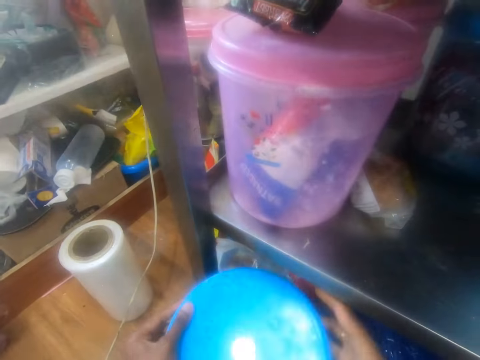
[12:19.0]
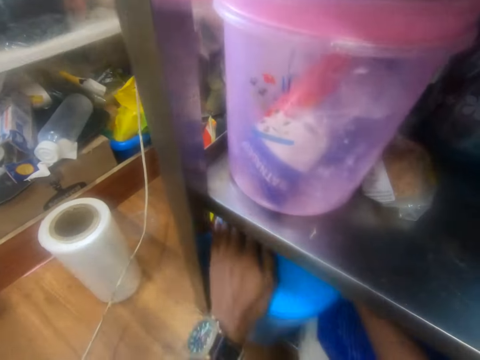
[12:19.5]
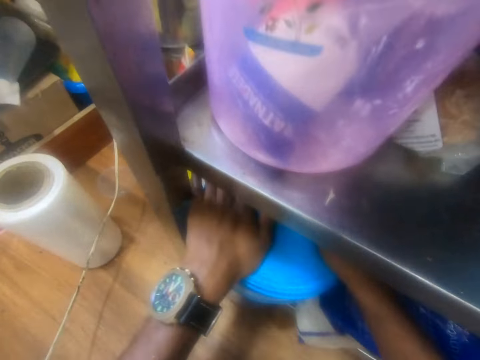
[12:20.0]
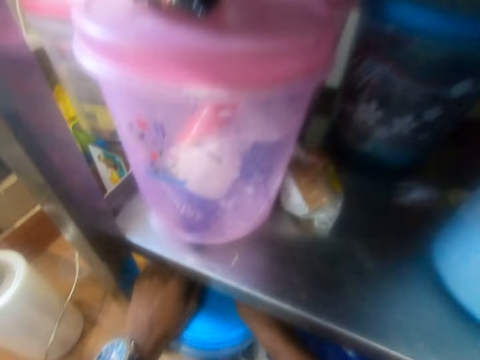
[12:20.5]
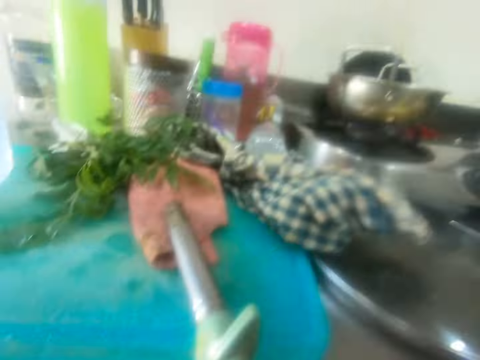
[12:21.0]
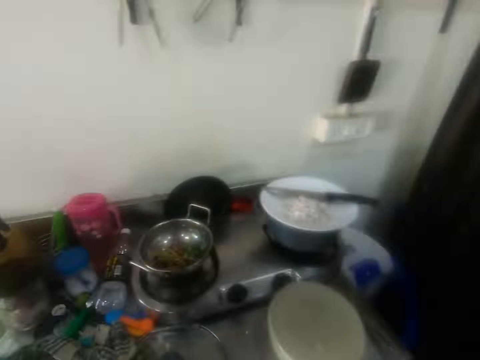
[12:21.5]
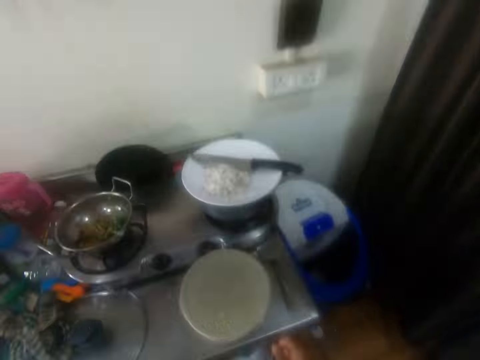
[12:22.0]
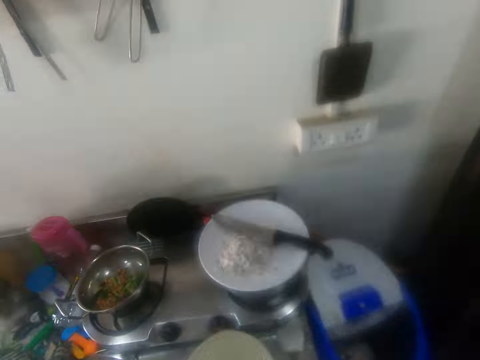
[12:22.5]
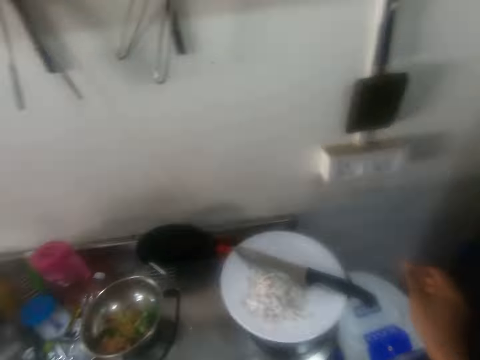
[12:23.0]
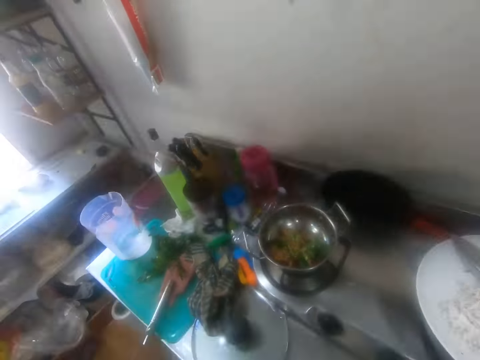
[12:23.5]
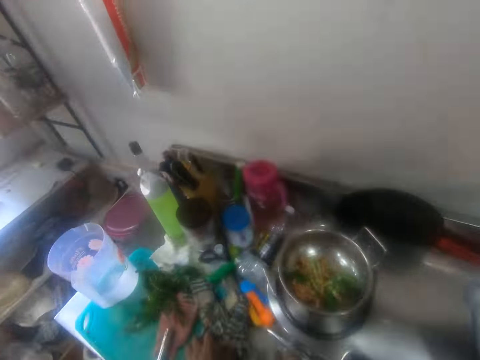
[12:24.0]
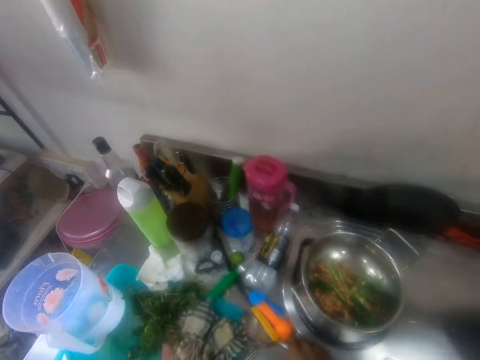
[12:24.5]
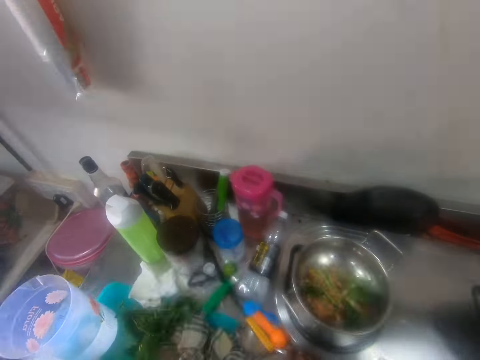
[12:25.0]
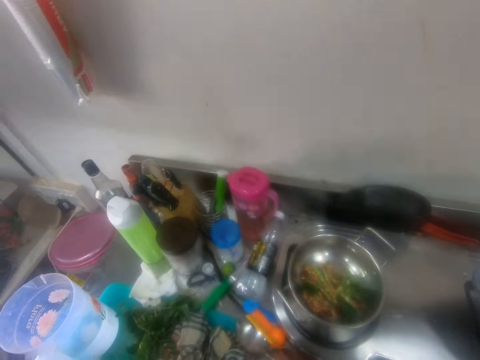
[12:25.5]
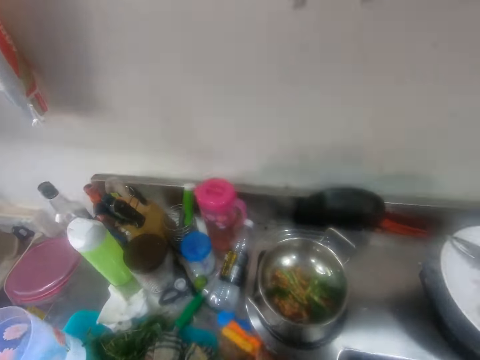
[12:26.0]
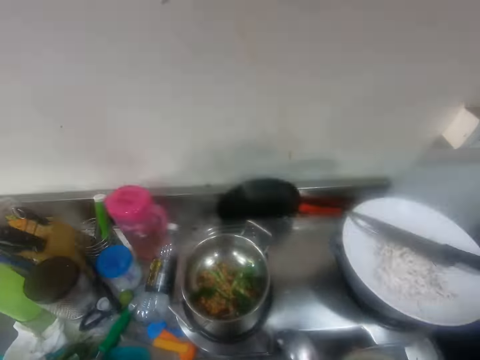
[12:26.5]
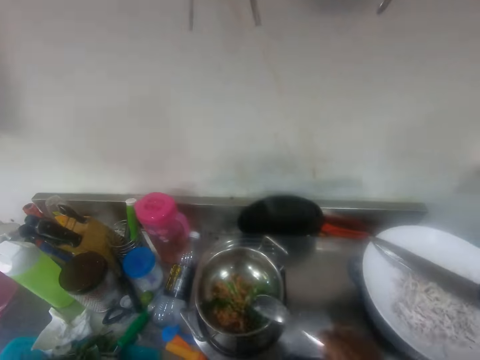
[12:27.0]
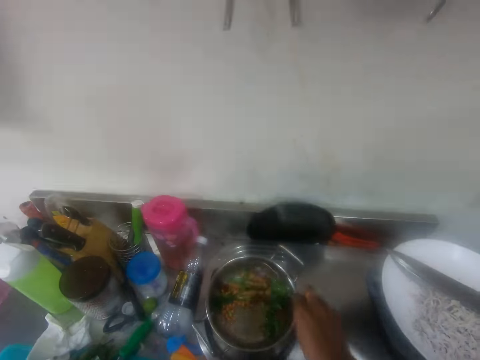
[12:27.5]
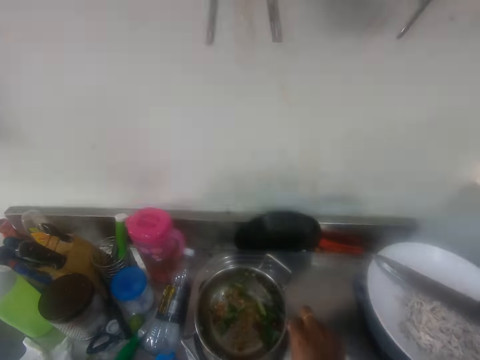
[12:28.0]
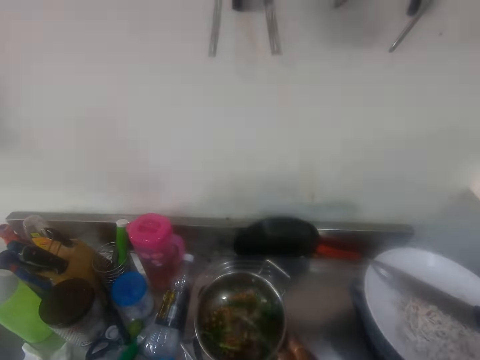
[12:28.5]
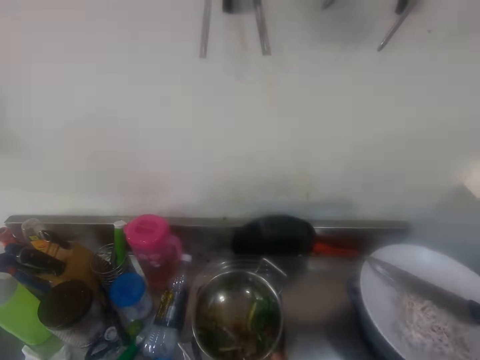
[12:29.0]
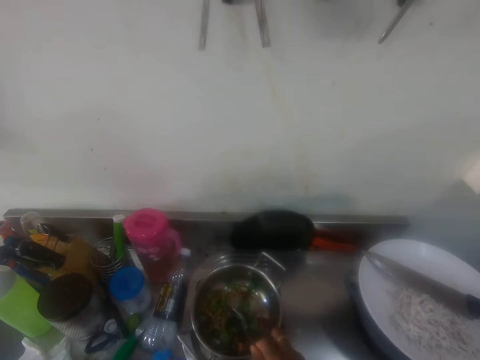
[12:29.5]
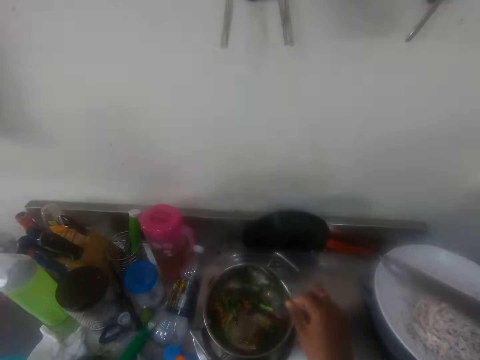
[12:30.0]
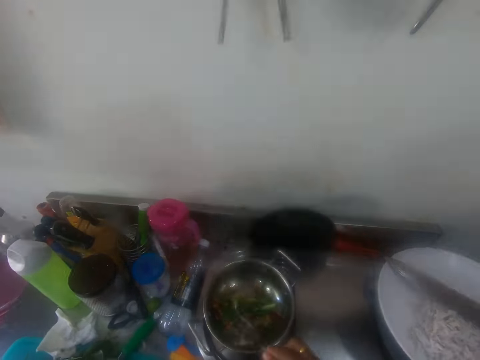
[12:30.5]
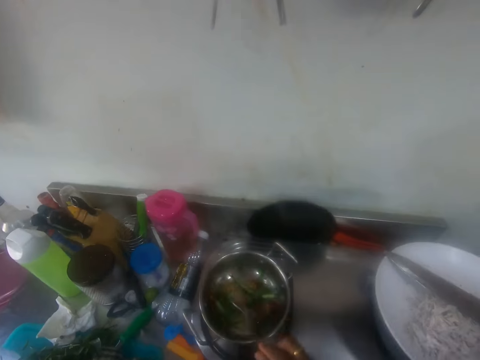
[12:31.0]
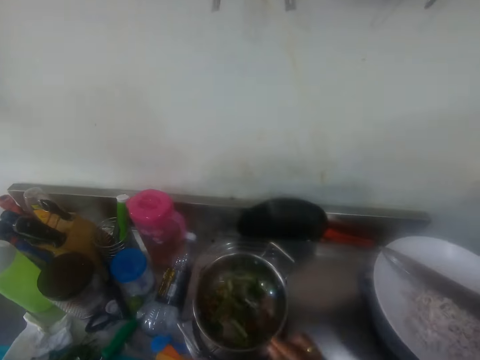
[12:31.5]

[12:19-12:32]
The camera wearer covers the bucket in the bucket rack. They move around. They look around. They hold a kitchen towel. They move the piece of cloth on the table. They pick up the serving spoon on the table. They stir the food in the cooking pot with the serving spoon.

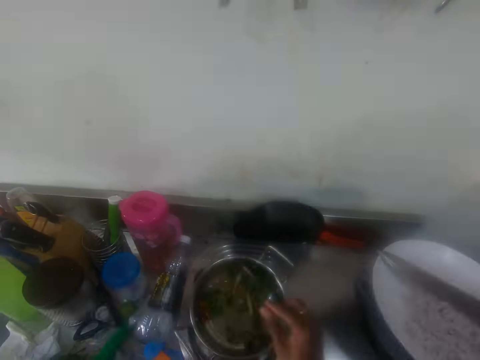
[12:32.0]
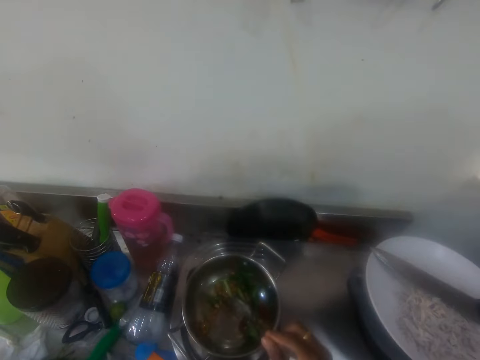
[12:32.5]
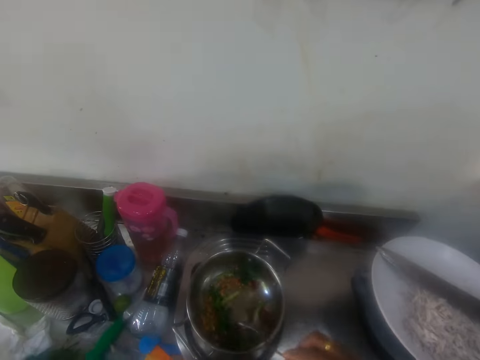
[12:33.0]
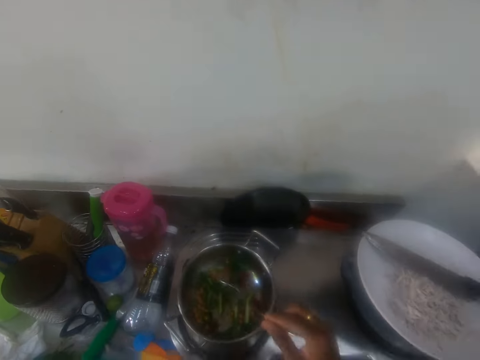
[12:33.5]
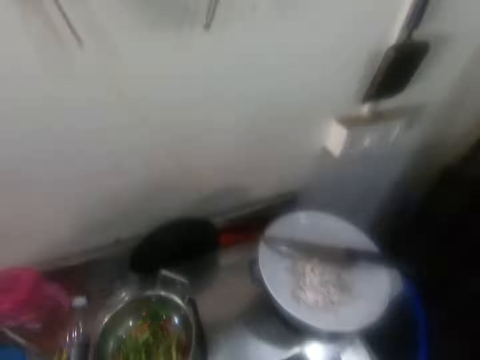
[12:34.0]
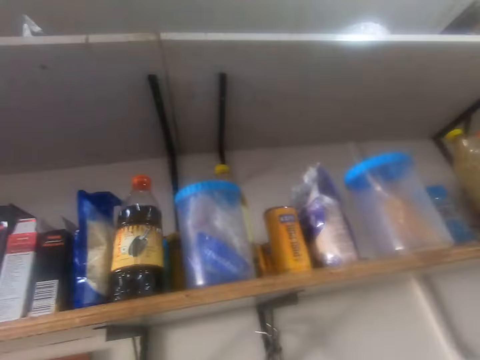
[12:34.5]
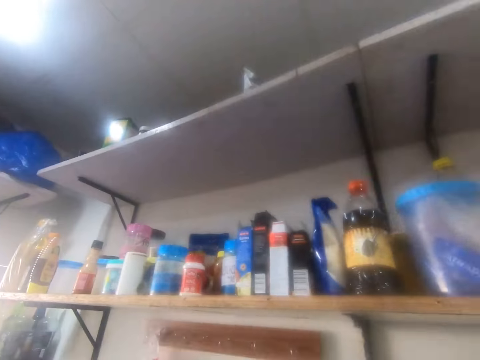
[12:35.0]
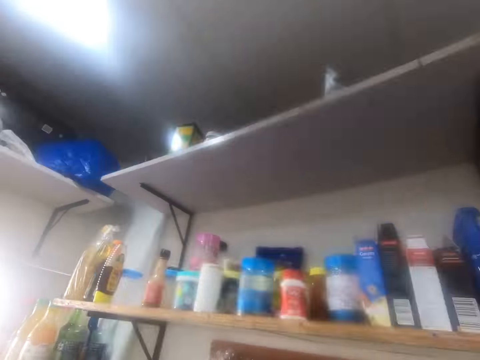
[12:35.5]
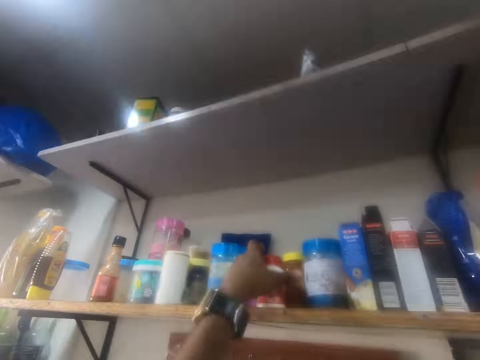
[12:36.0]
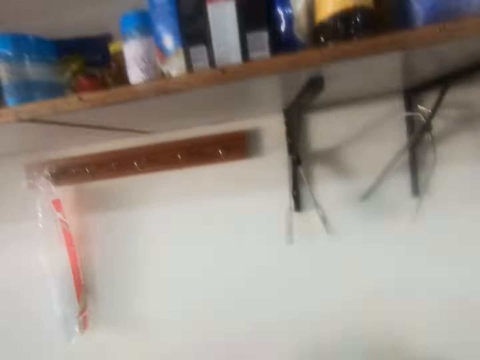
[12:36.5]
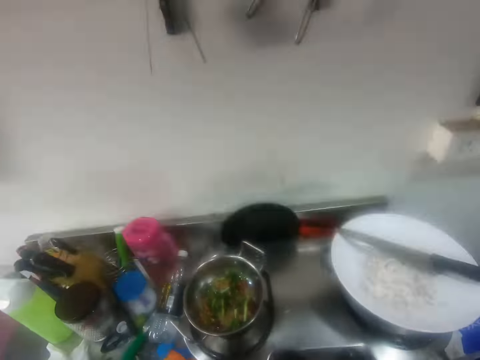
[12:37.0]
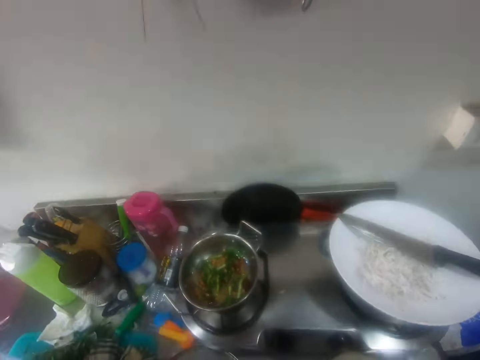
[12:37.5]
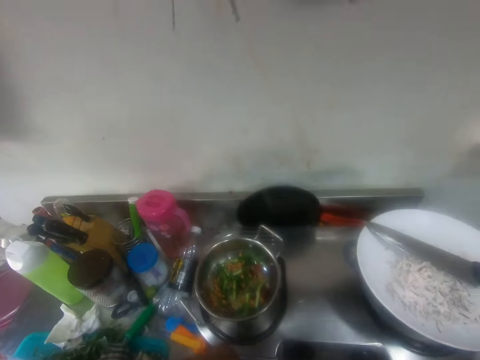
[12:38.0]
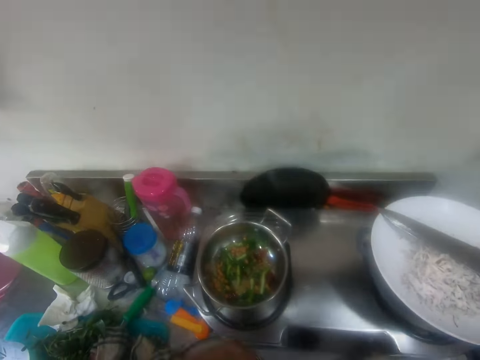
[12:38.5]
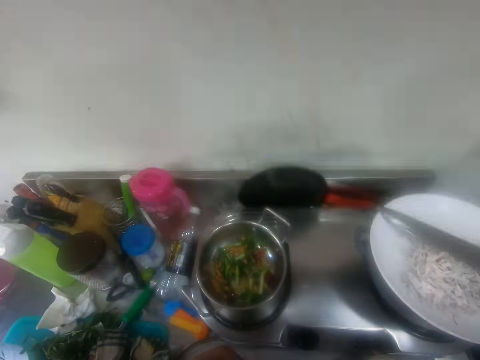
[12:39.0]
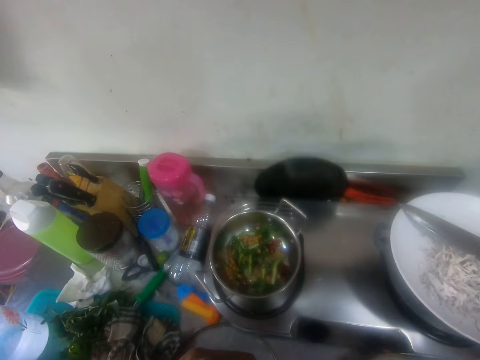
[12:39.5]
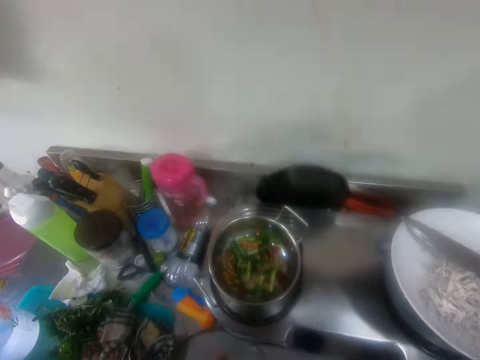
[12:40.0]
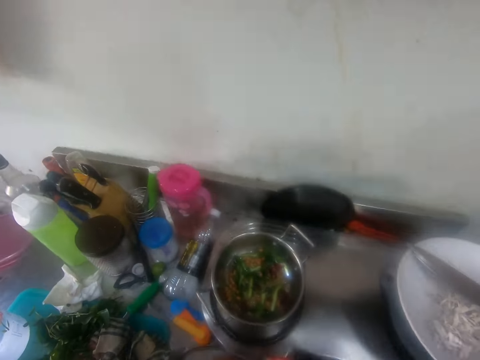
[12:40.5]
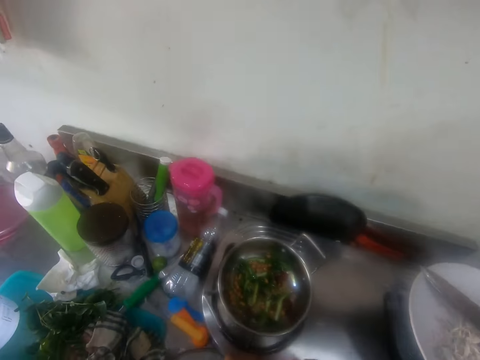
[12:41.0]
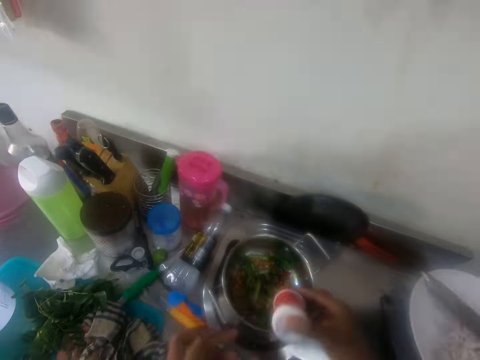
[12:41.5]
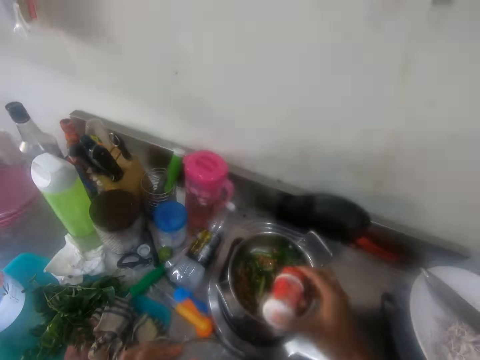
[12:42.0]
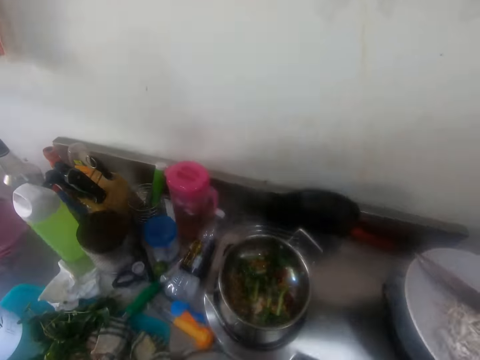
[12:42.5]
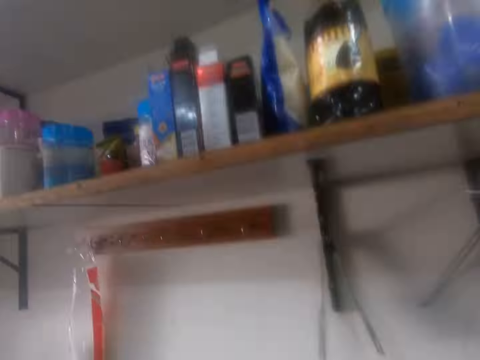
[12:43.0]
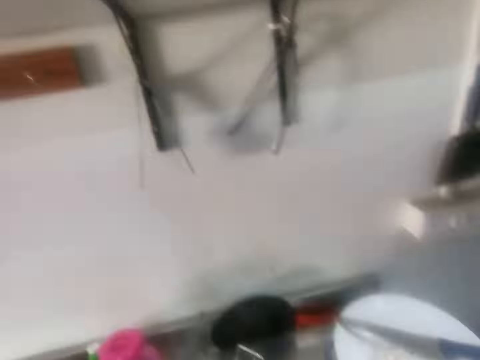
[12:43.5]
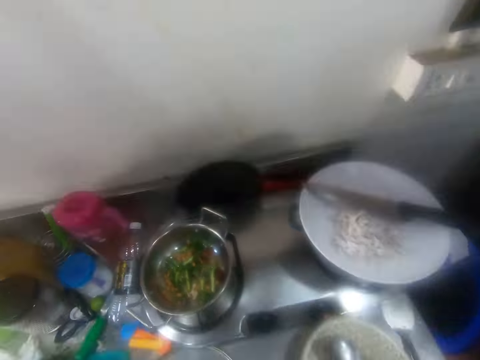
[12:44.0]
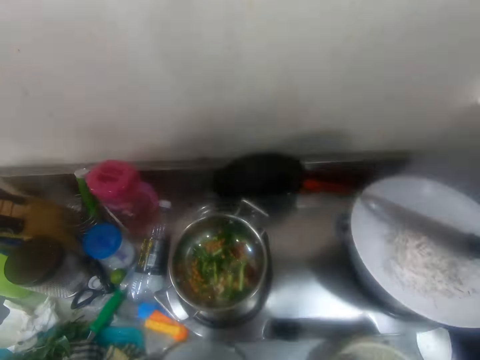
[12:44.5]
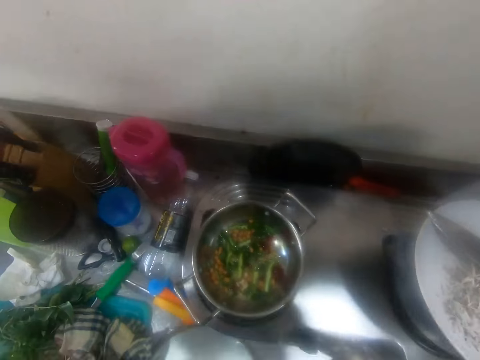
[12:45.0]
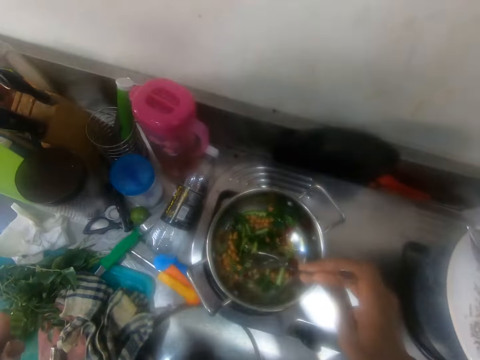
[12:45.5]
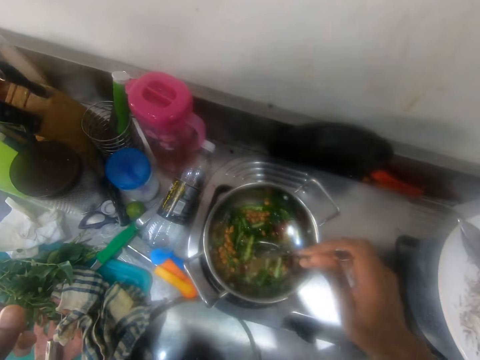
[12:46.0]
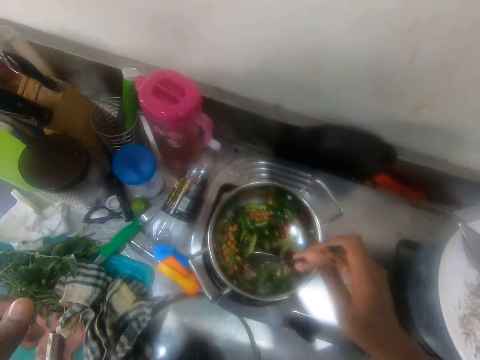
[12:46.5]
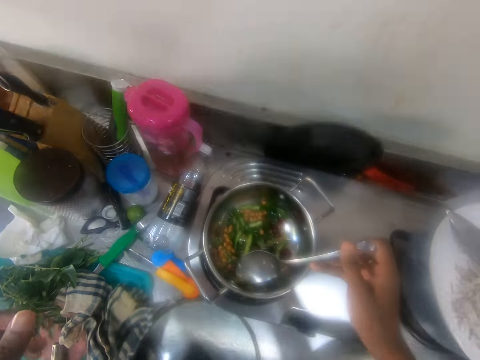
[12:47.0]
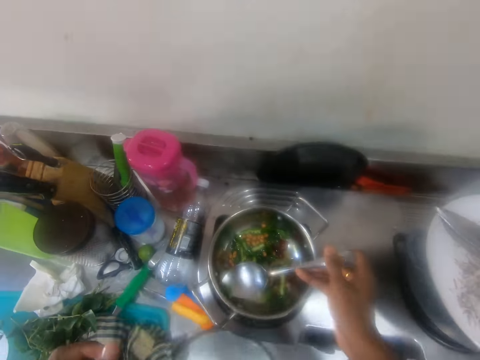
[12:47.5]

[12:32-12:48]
The camera wearer looks around. They pick up the plastic tin in the cabinet. They stand in the kitchen. They open a spice container. They add spice in the food in the cooking pot. They look around. They scoop something in the cooking pot with a spoon.
